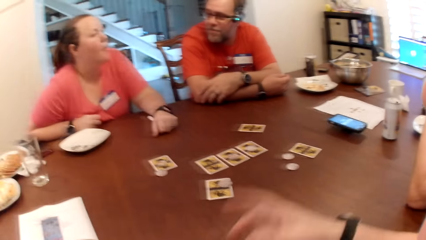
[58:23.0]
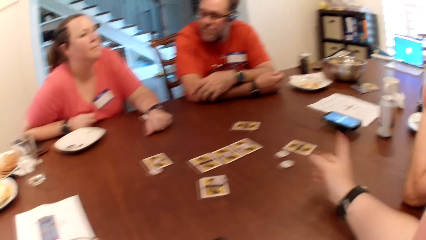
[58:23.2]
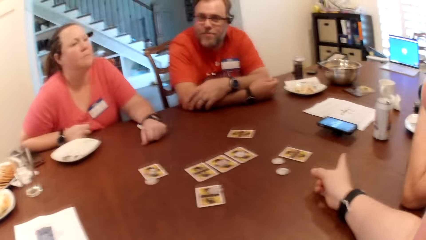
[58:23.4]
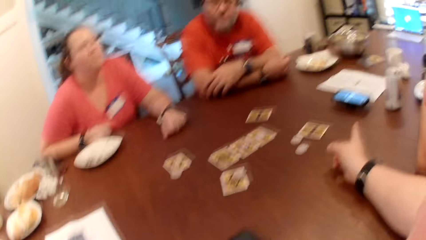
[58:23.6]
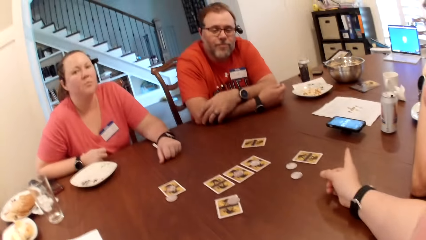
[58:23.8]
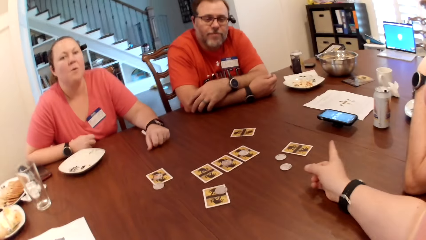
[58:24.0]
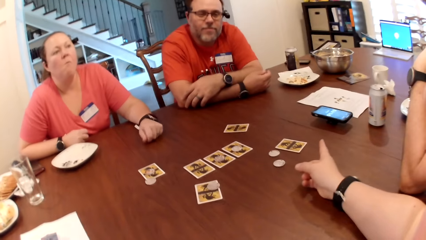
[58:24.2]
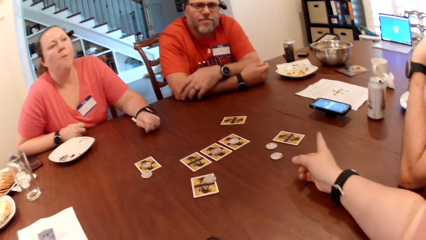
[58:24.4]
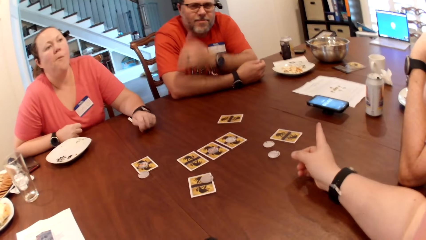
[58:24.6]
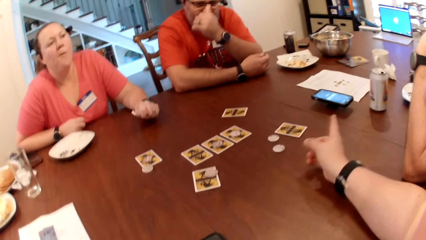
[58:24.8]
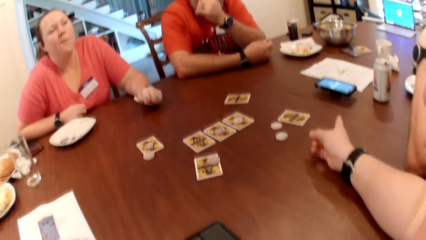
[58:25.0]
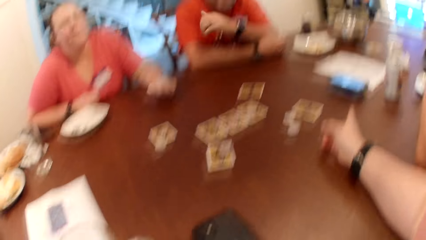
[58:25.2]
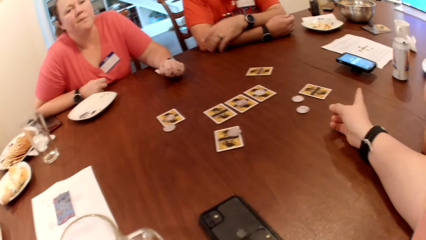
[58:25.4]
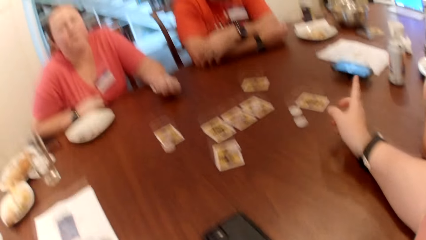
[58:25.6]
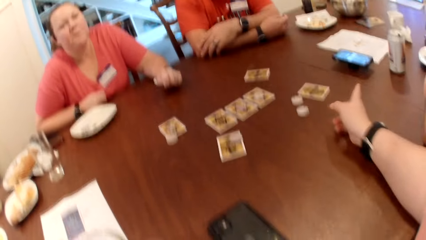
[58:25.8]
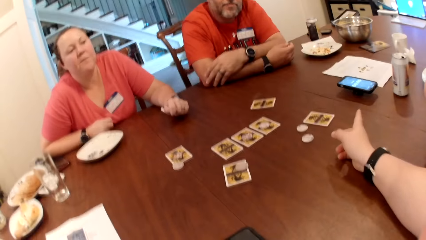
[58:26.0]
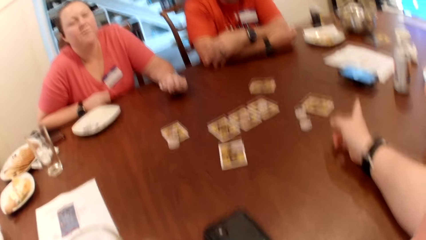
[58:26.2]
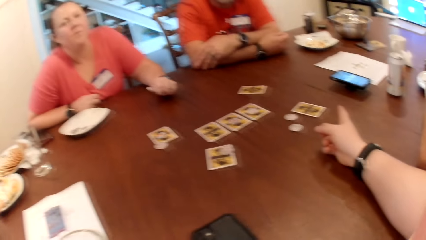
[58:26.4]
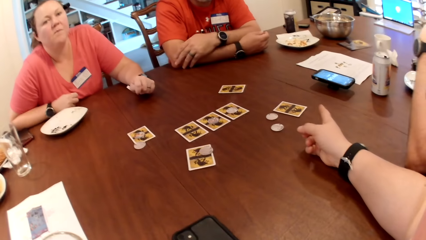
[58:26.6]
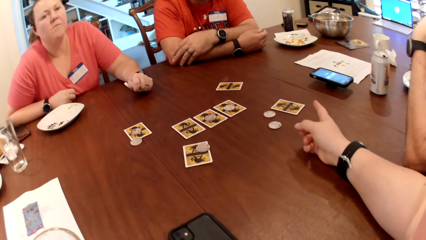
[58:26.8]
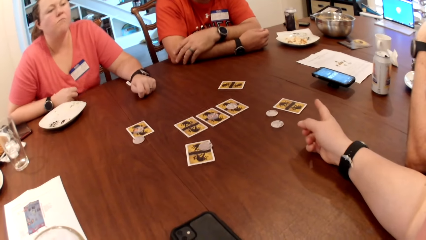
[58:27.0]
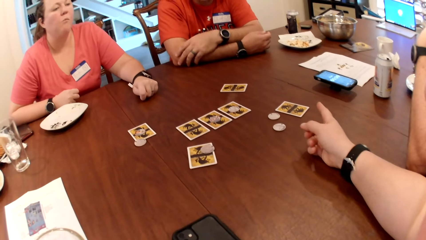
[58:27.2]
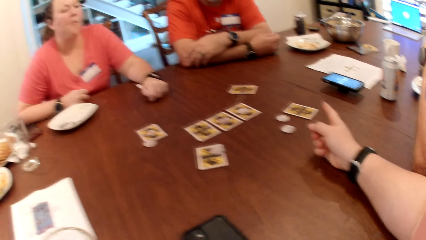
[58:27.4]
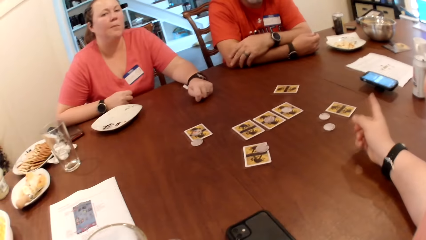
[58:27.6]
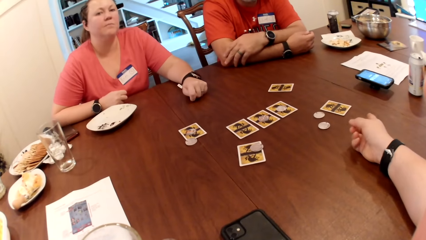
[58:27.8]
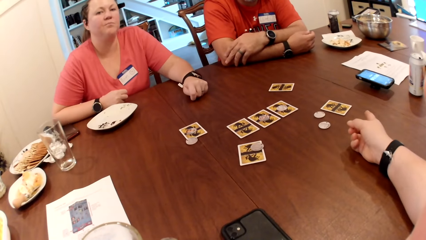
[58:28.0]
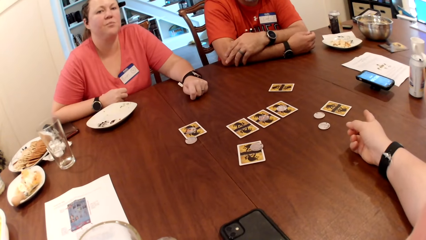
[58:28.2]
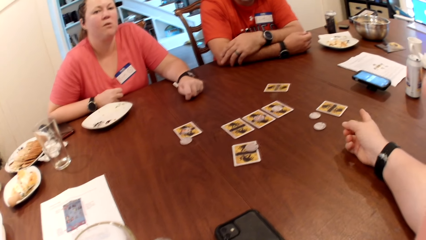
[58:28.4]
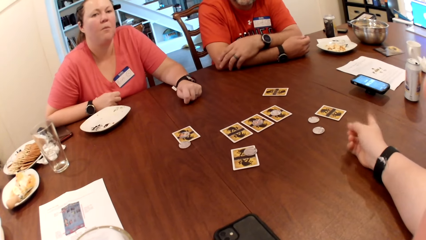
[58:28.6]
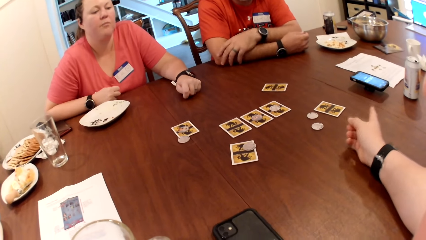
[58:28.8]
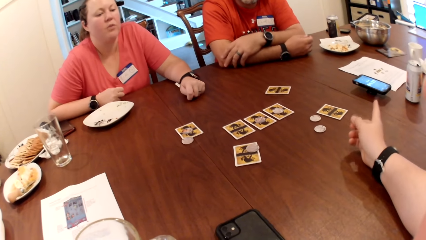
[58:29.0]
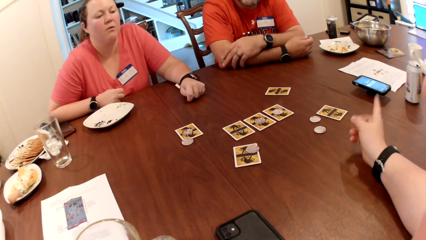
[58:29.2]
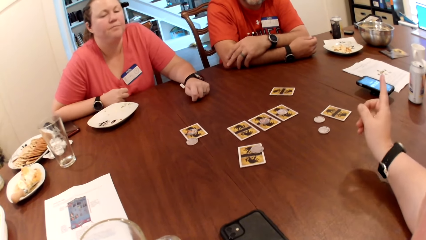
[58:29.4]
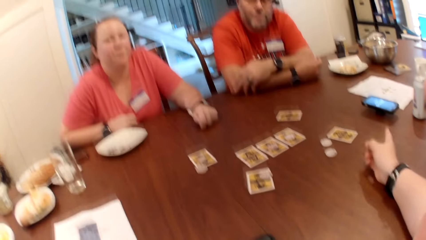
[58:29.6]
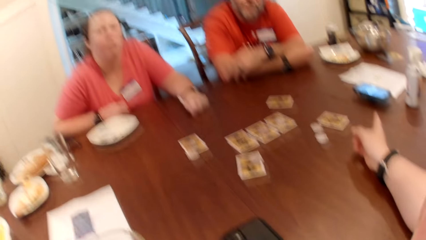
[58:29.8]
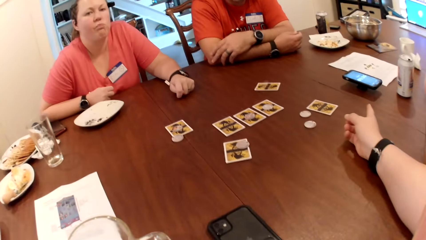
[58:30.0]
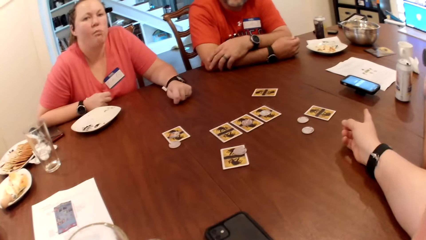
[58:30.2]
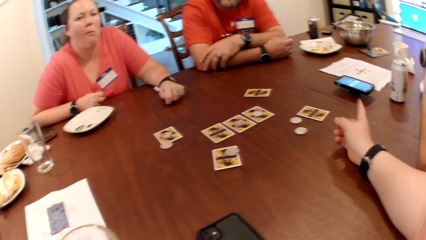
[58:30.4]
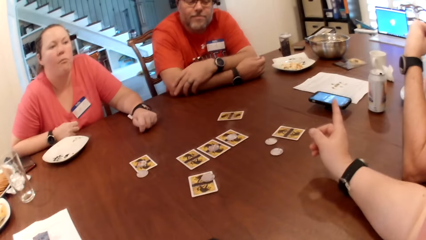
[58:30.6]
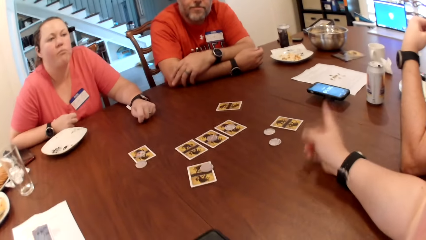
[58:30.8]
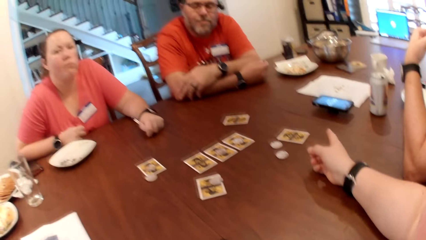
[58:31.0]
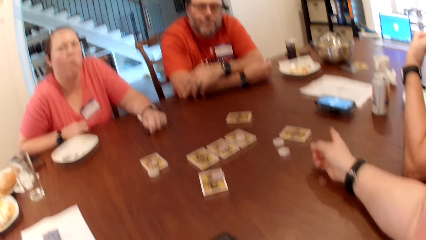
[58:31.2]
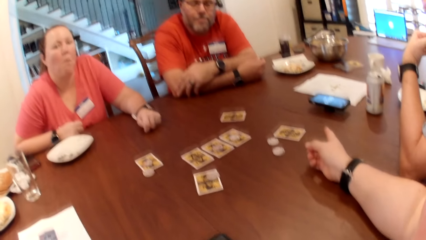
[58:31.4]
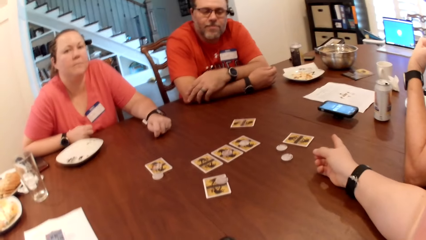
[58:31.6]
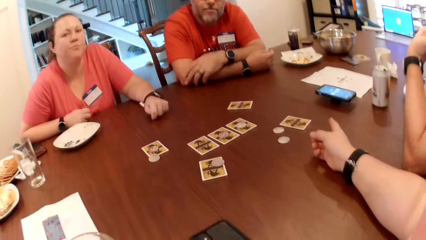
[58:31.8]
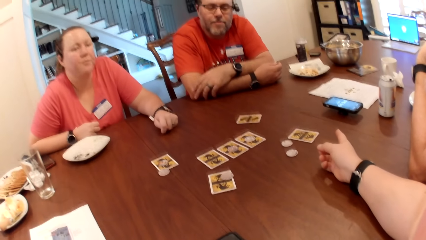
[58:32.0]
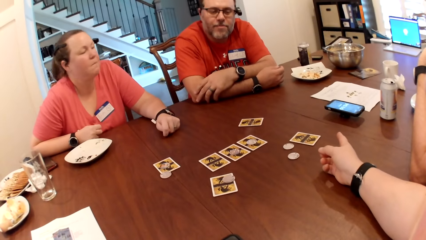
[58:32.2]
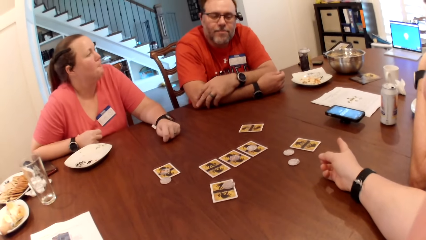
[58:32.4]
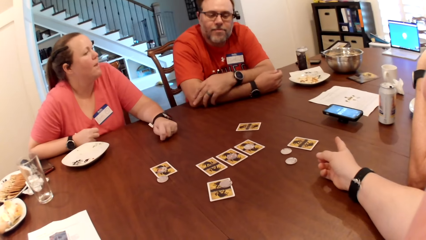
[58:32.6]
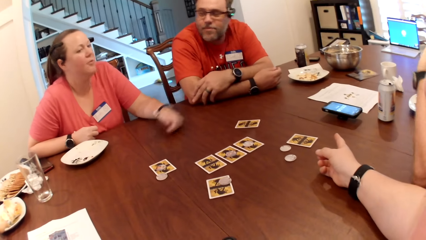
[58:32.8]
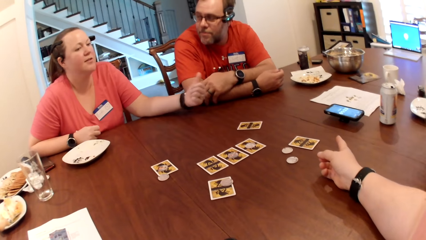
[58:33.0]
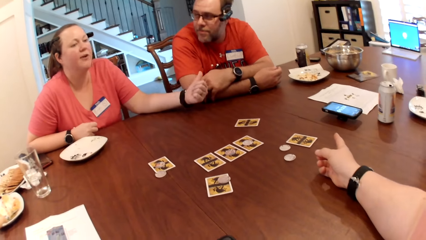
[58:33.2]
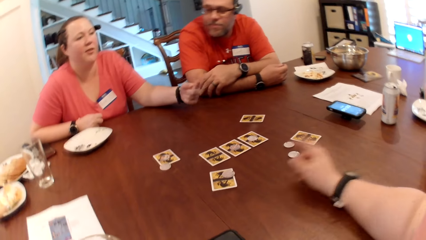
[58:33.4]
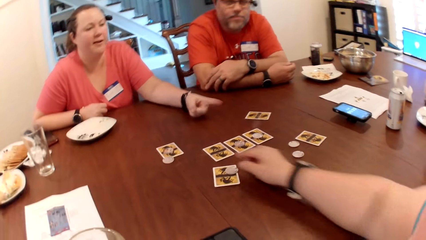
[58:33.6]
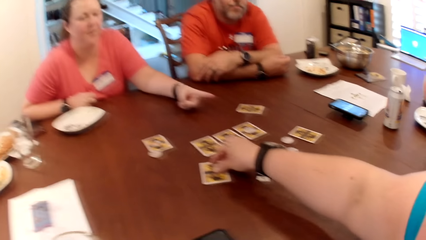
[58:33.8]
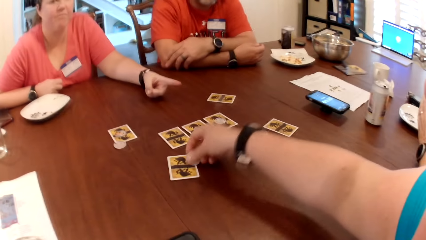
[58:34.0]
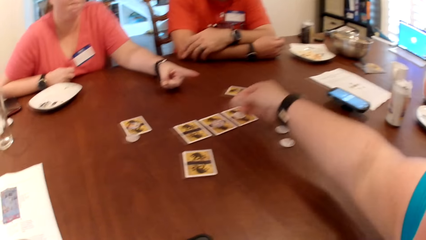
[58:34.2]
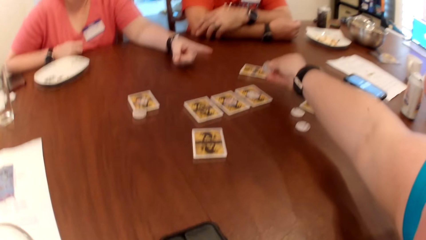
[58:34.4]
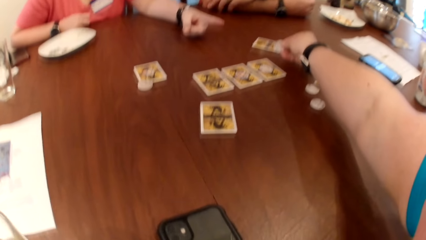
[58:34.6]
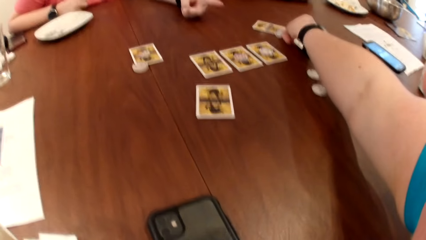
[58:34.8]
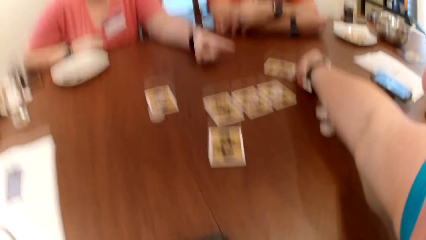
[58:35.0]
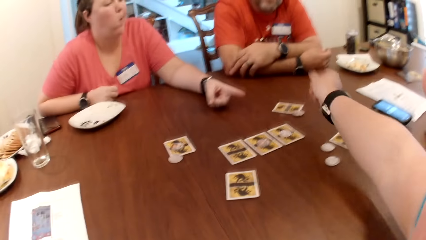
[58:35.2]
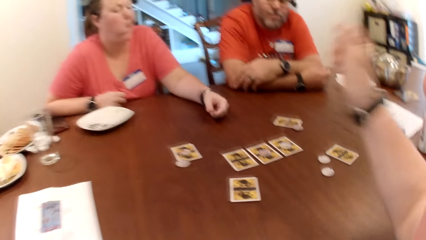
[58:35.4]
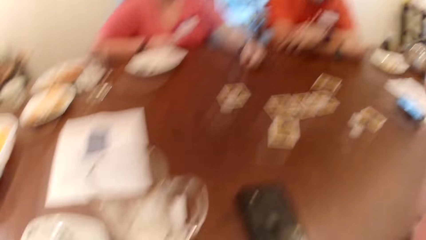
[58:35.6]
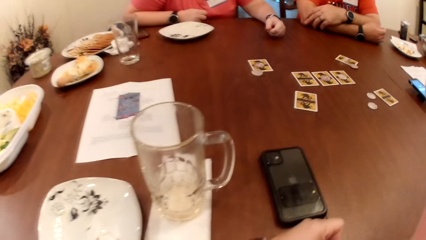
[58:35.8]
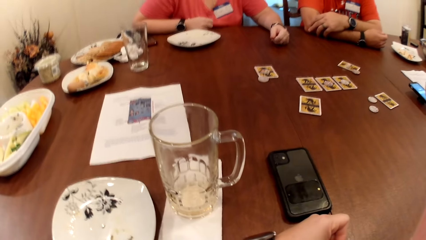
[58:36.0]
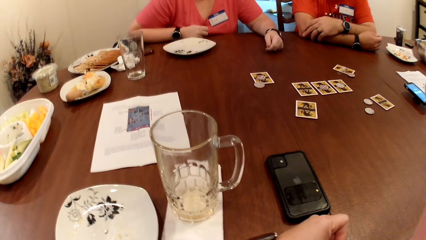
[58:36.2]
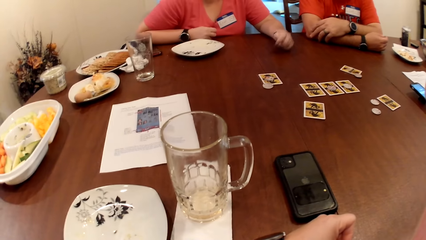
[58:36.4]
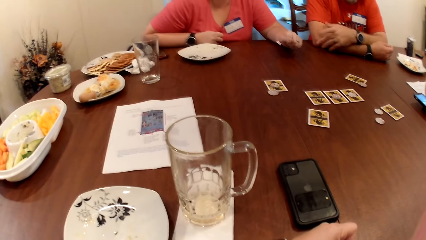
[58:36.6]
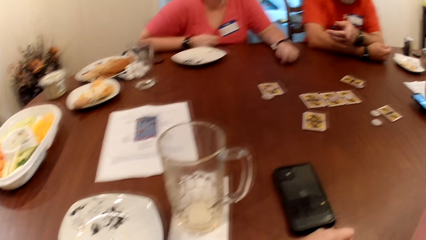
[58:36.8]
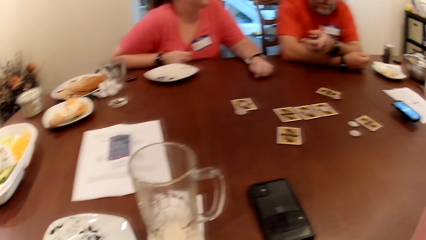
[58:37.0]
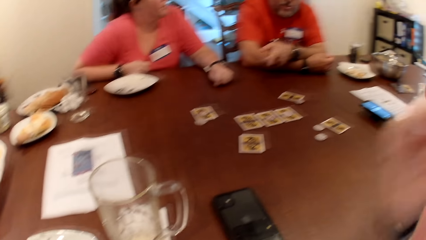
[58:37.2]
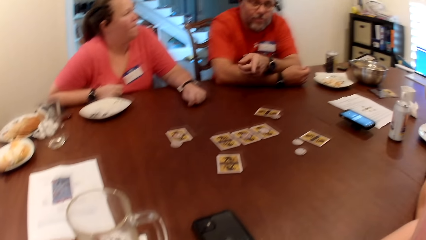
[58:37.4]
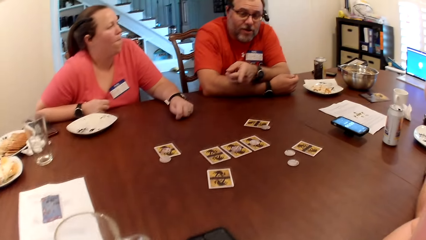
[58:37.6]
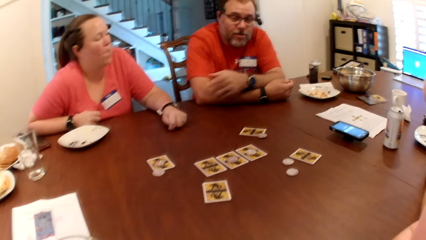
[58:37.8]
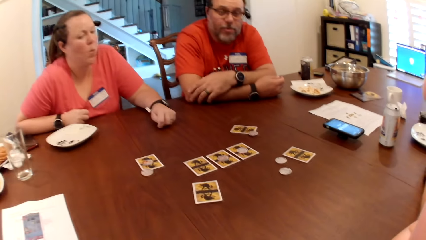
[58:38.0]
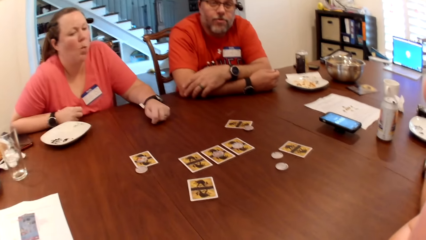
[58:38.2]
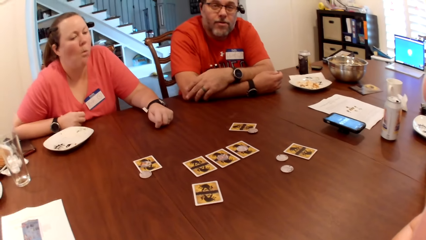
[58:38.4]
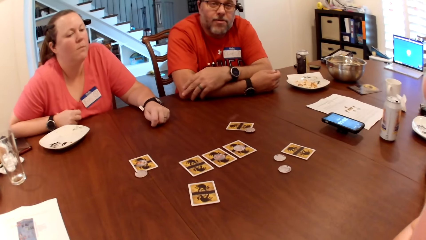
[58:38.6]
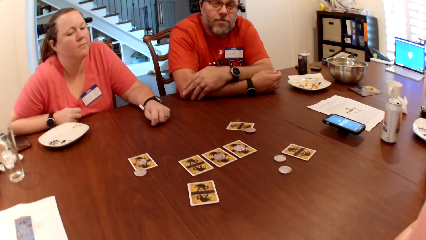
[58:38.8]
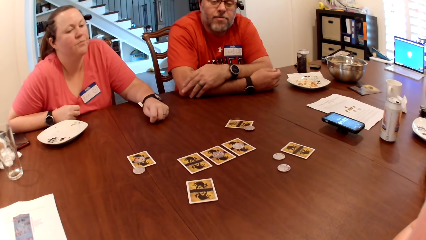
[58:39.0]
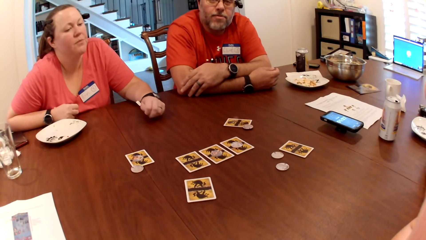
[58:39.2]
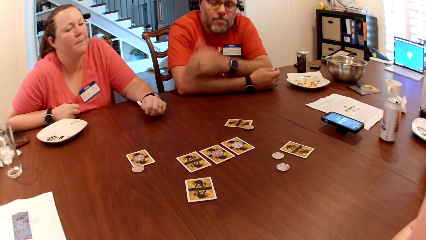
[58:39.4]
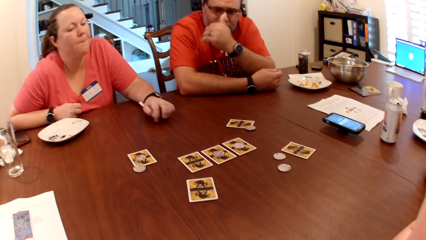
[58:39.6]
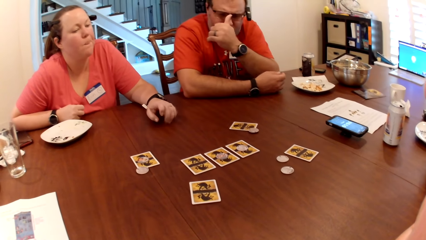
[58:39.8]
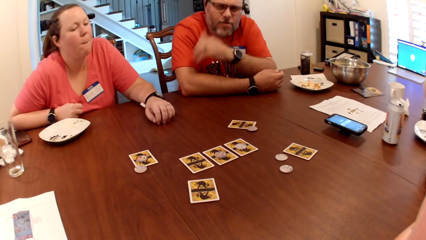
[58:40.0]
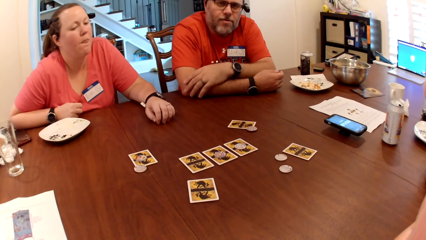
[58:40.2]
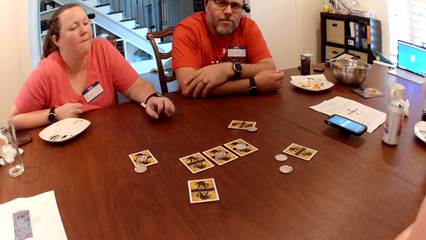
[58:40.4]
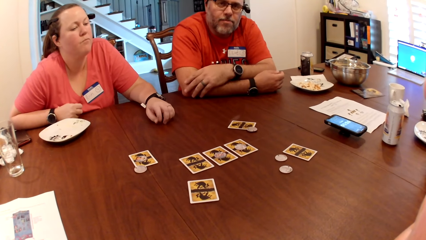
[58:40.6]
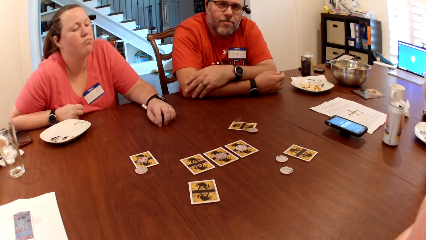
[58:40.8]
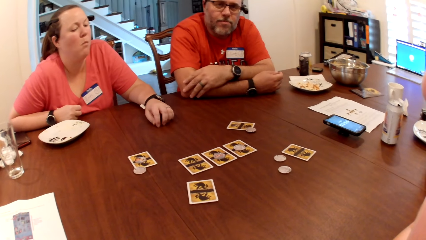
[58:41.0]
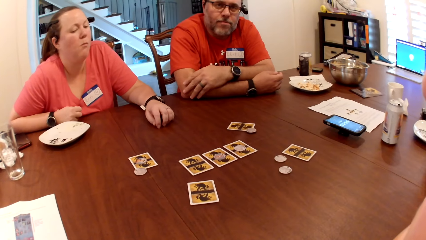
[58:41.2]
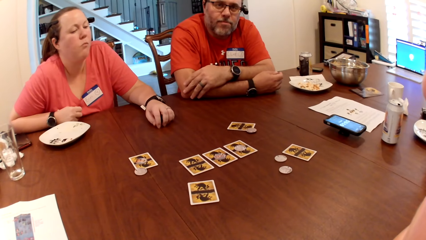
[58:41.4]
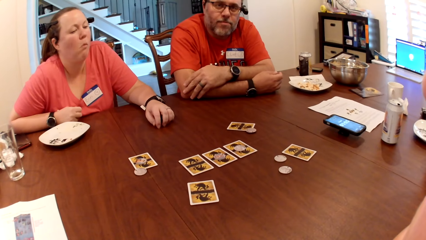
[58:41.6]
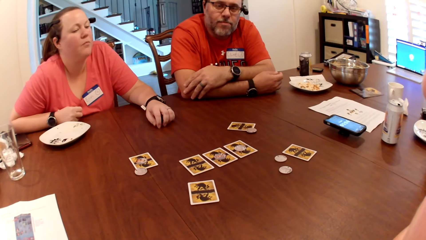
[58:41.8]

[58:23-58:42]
The camera wearer gestures with her right hand. A man adjusts his glasses with his left hand. The woman gestures with her left hand. The camera wearer picks the game token on her card with her right hand. She drops the game token on the man's card with her right hand. The man gestures with his left hand. The man adjusts his glasses with his left hand. The man touches the face.
